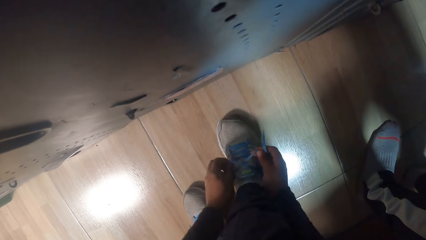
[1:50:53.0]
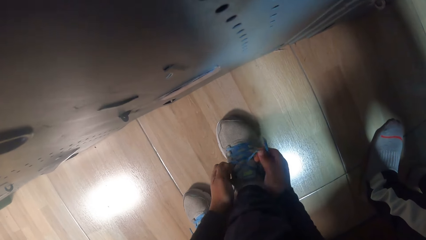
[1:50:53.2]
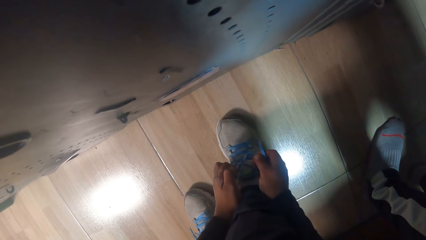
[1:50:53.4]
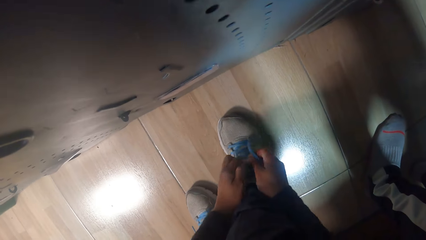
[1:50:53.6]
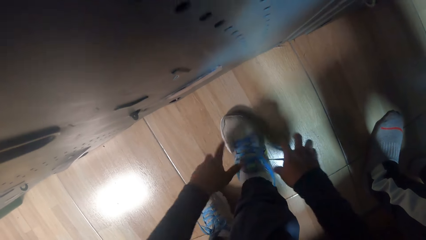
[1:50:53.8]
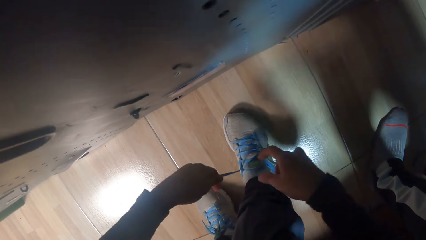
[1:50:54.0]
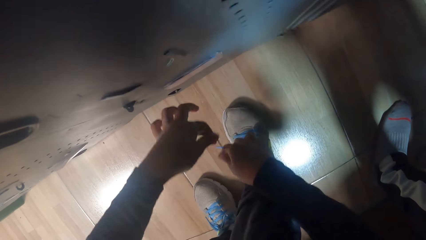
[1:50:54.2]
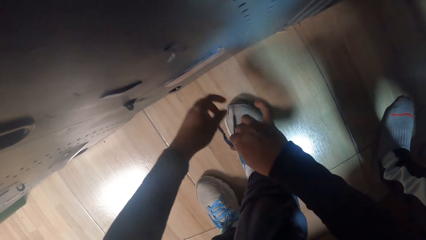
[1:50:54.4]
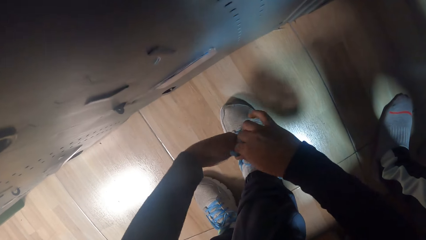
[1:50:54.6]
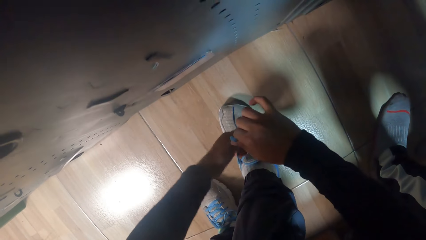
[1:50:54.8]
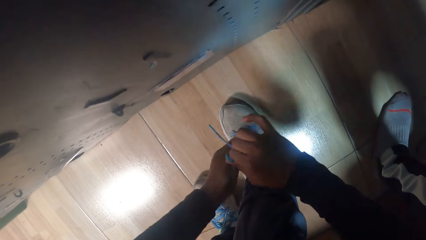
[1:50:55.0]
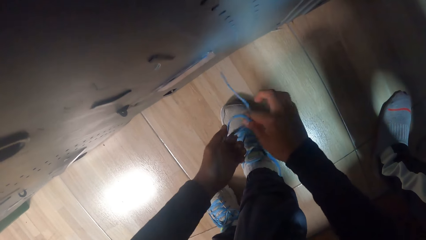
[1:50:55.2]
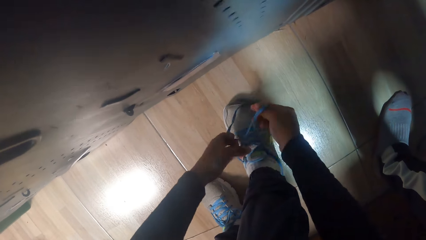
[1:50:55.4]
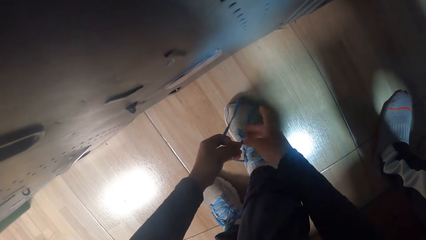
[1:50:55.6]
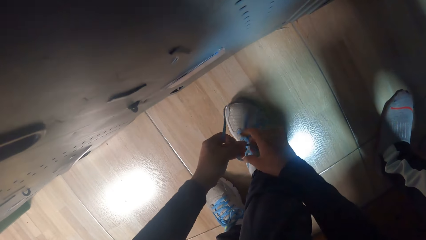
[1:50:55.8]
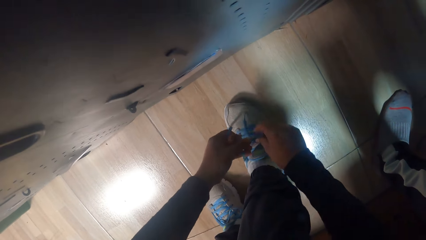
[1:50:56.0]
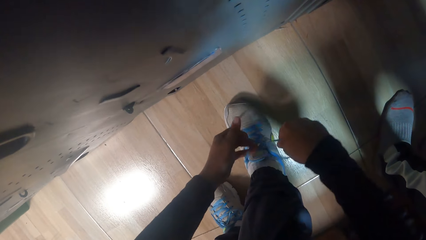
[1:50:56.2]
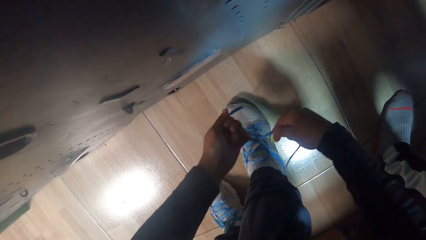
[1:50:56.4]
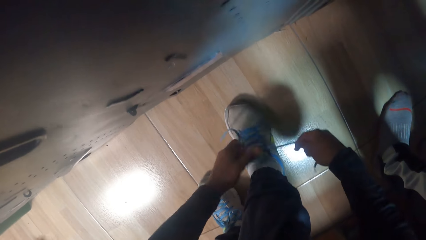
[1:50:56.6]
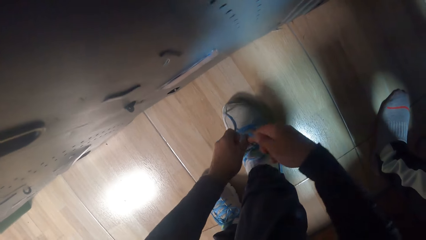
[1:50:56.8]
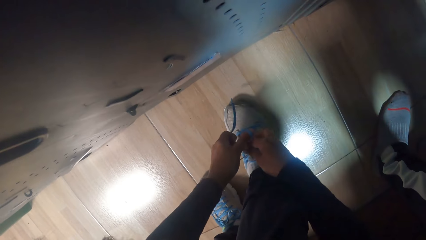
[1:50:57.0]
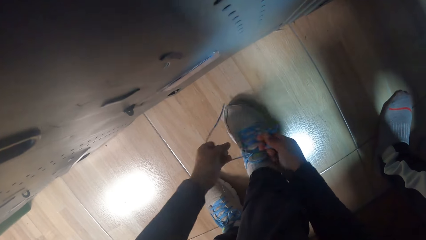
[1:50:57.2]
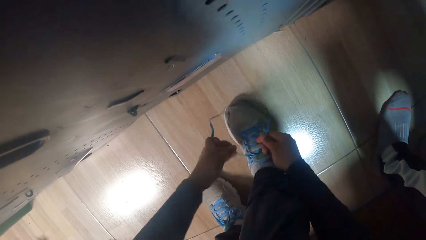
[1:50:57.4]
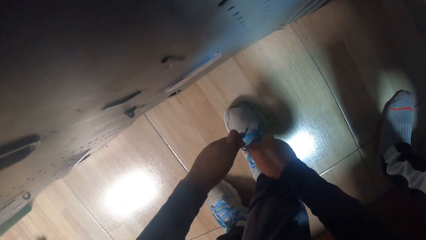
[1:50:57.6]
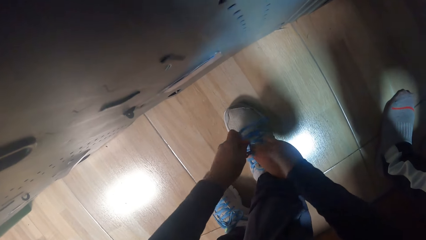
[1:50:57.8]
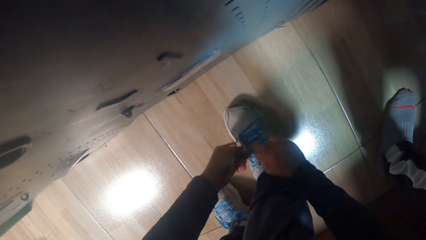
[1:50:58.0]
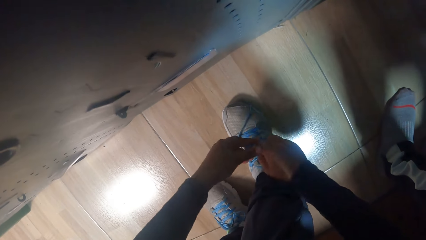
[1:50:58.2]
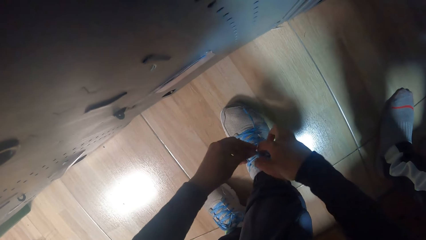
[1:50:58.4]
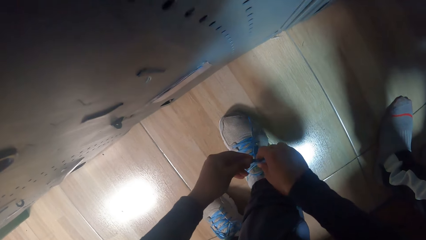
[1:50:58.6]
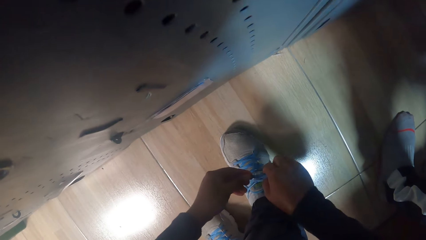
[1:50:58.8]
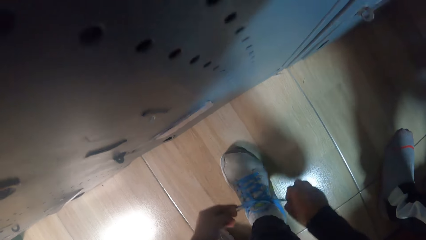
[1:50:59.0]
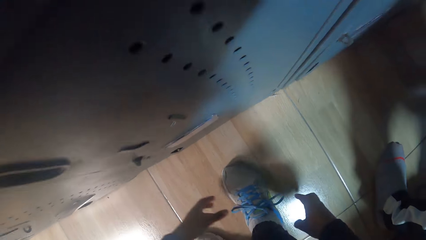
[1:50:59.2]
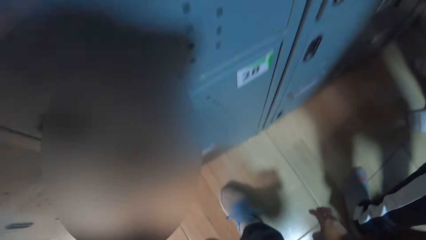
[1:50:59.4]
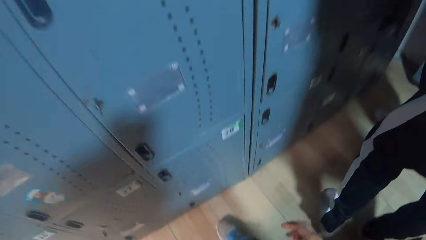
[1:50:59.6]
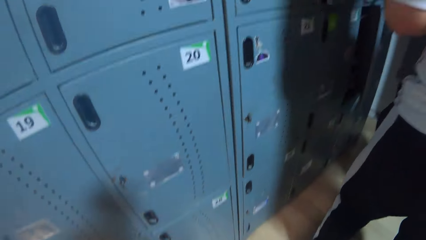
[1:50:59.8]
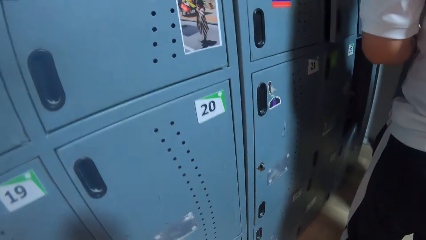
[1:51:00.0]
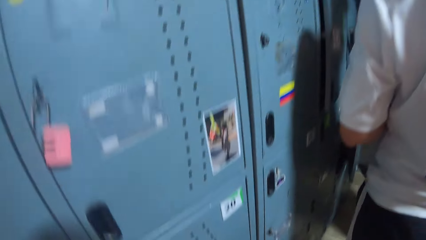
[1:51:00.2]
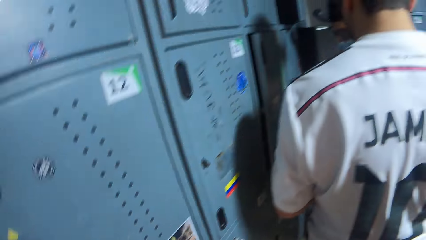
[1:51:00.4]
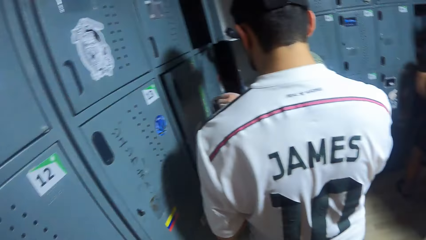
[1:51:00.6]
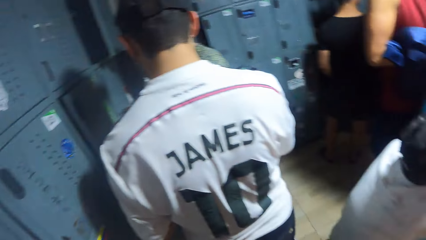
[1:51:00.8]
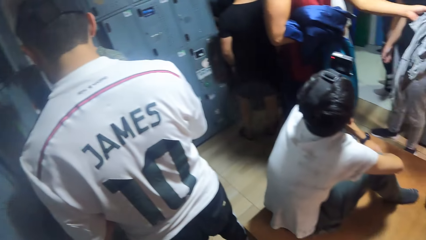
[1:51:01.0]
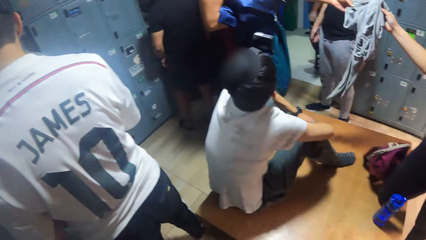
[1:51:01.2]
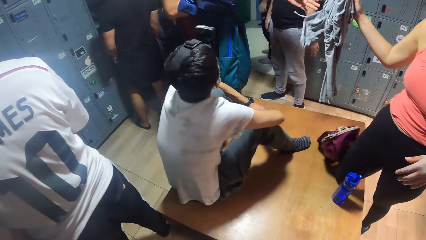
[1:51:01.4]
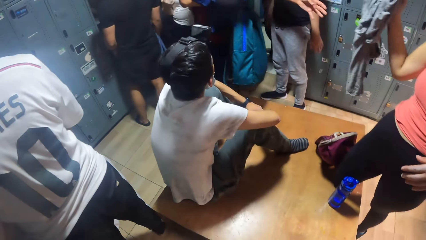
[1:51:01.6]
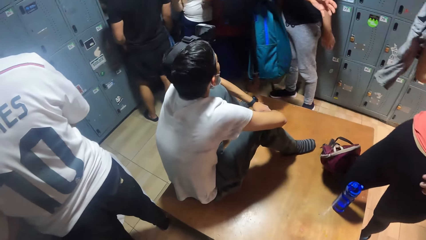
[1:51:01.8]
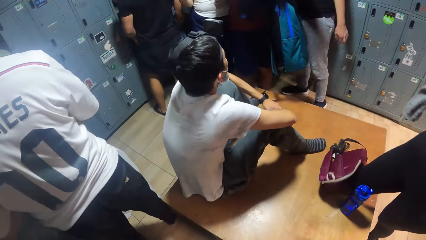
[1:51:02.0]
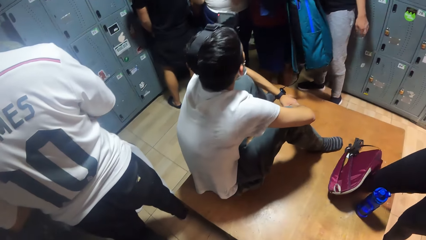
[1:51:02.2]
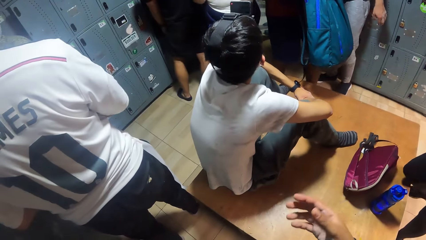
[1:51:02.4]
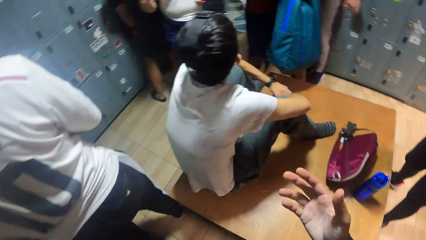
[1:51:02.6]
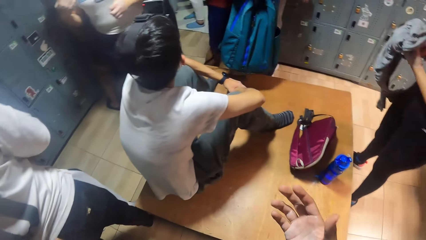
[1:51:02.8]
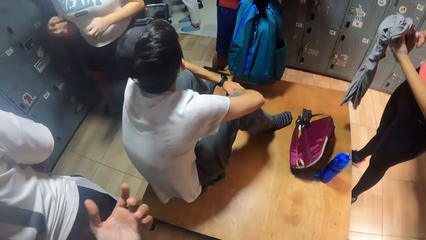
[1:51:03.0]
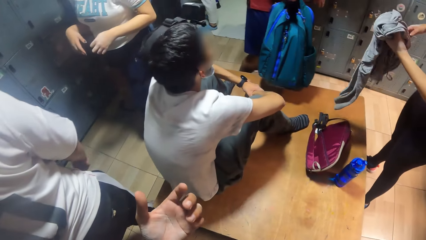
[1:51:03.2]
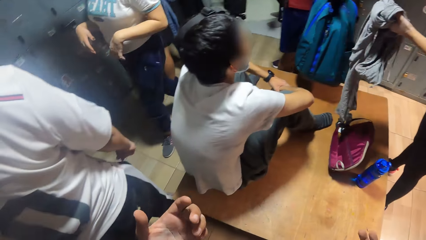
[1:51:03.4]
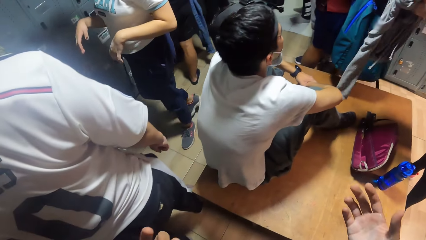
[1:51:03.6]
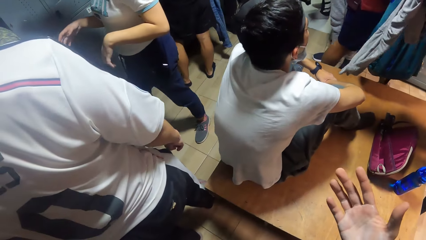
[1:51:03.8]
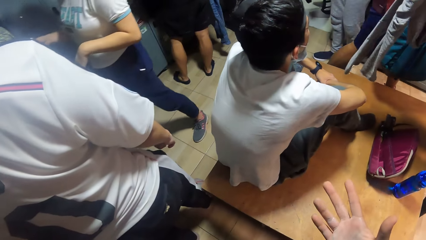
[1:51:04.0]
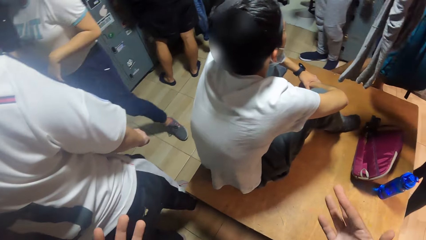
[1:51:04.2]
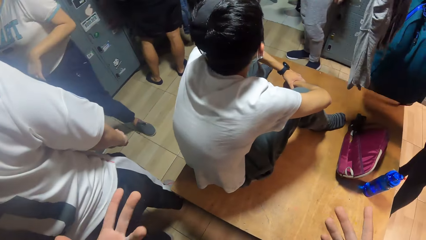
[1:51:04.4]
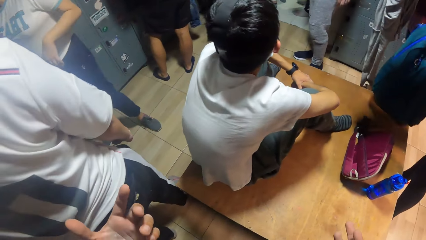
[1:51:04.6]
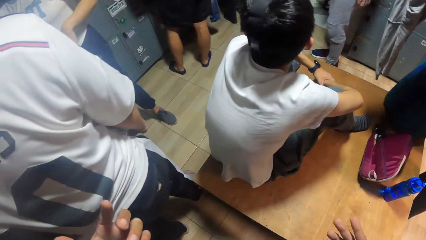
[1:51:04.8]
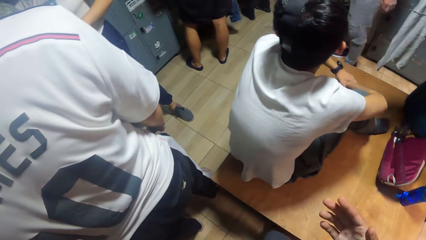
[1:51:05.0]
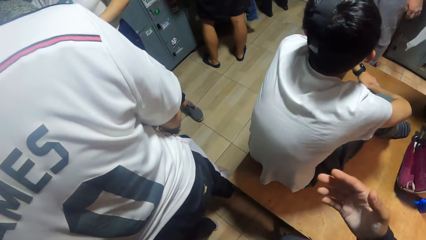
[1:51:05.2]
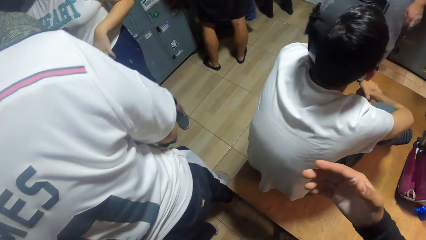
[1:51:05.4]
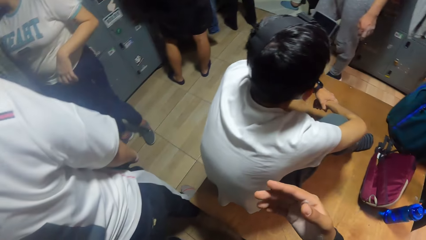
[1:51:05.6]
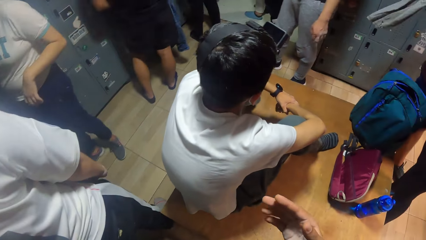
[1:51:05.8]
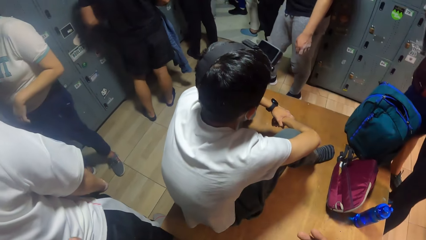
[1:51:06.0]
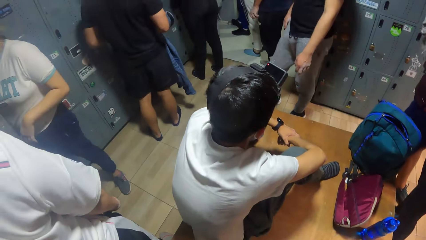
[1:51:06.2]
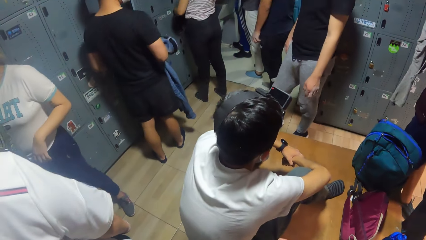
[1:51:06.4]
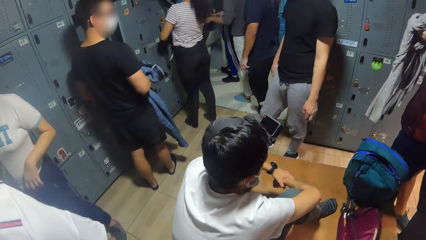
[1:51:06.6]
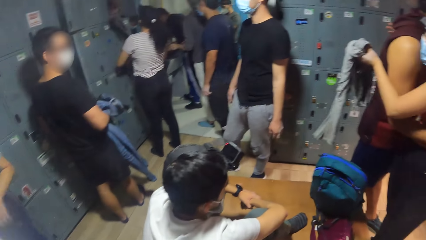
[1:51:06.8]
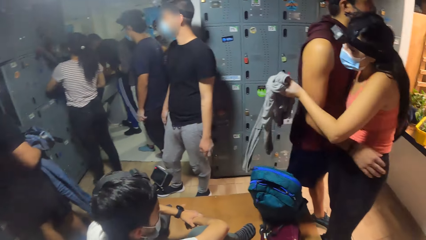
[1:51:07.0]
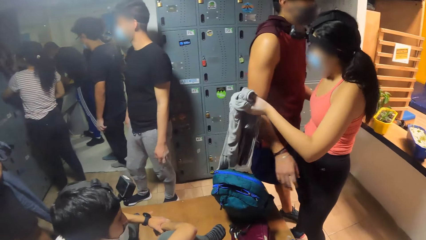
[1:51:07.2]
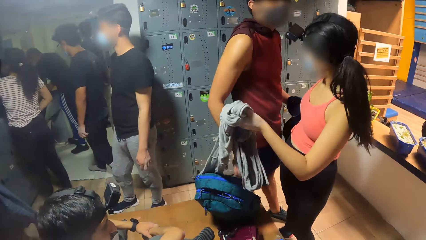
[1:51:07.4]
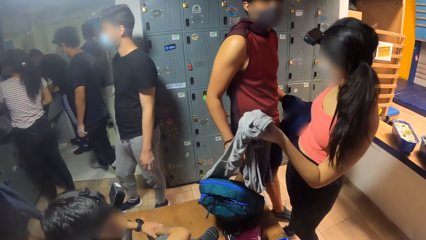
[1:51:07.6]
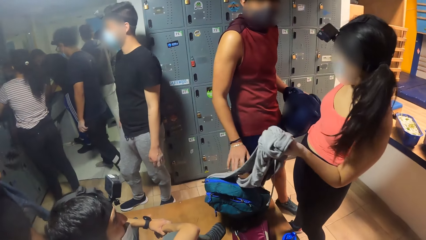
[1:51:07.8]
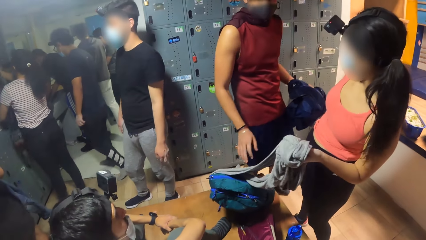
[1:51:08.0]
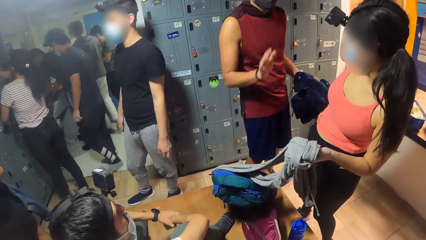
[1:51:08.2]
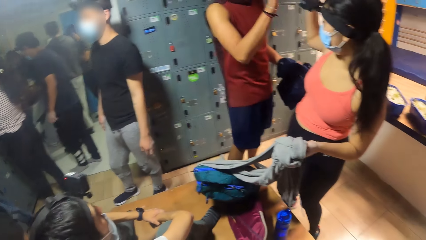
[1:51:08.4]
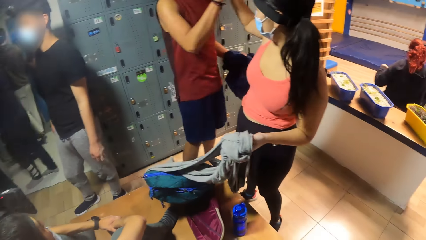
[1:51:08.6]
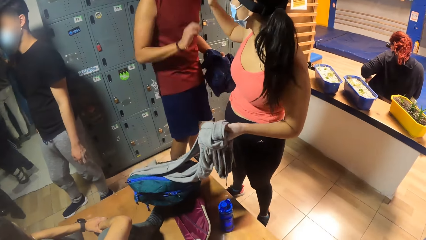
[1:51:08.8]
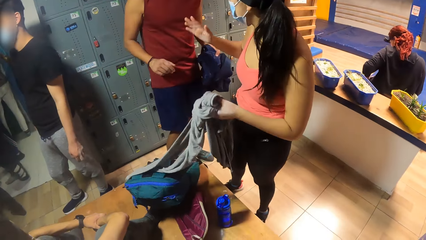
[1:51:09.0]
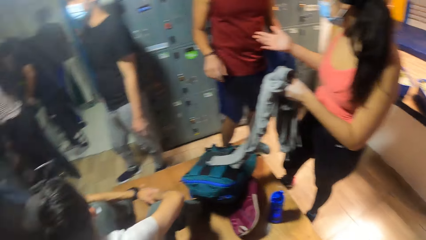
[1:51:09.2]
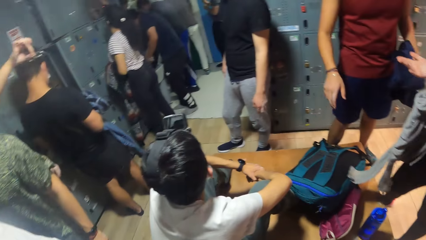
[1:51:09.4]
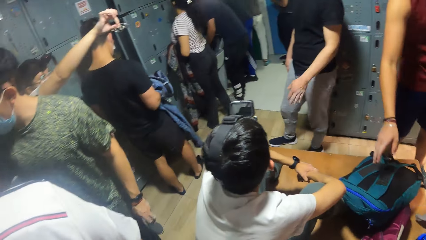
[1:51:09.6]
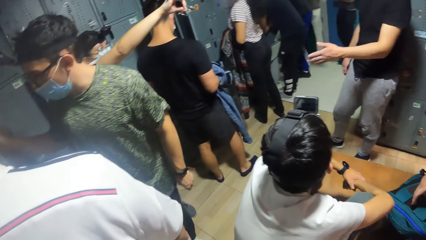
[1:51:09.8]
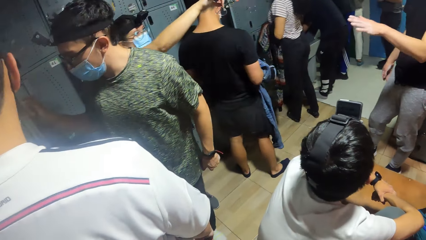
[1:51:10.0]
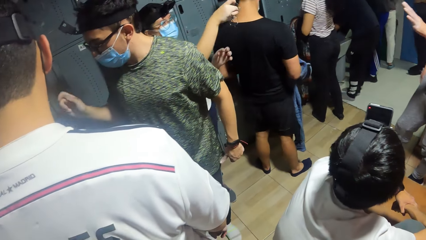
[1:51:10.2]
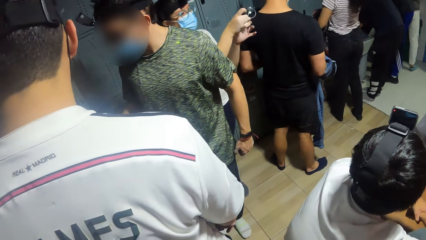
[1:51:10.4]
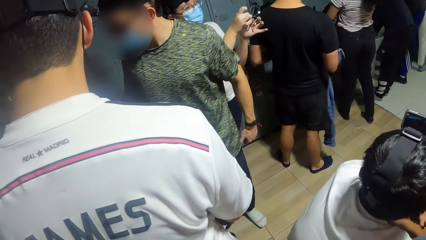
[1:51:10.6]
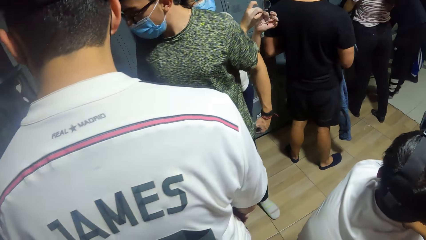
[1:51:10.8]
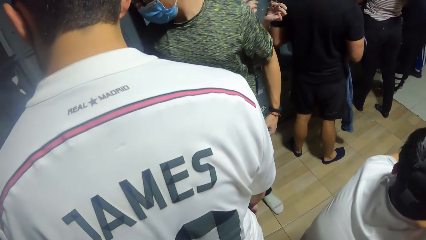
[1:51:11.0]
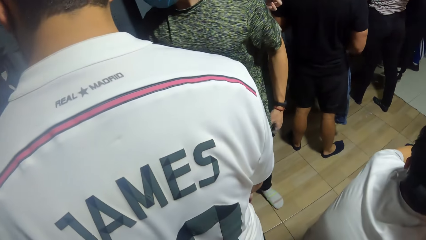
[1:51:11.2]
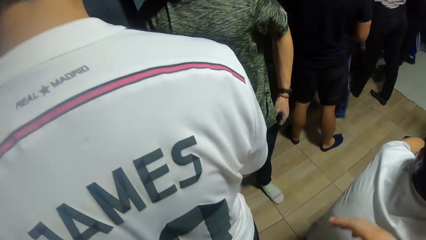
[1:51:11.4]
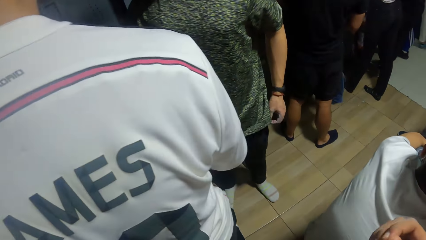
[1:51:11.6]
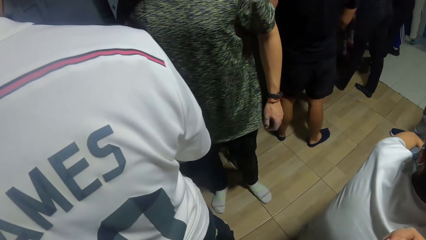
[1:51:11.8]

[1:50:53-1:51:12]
The camera wearer ties the lace on the shoe with both hands. They look around. They get up from the bench in the locker room. They sway hands. They look around. A person greets hands with another person. The camera wearer looks around.
